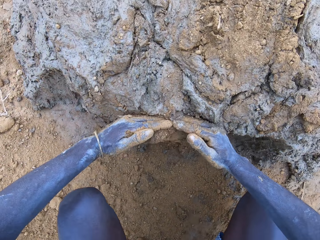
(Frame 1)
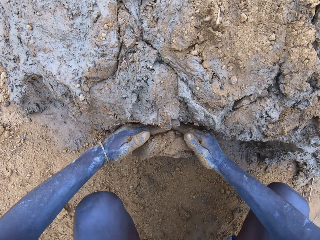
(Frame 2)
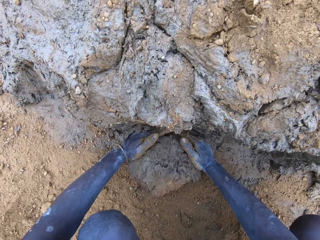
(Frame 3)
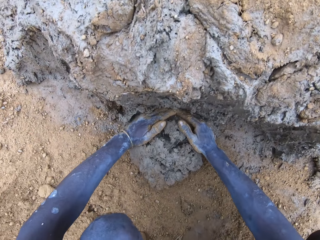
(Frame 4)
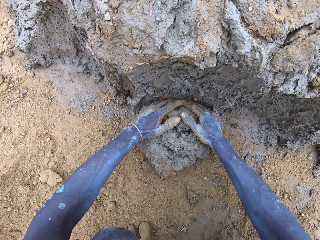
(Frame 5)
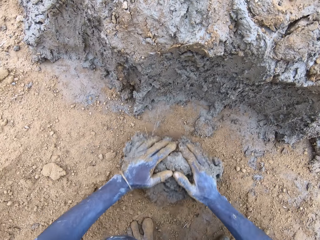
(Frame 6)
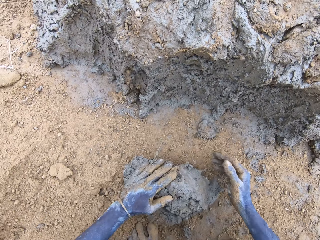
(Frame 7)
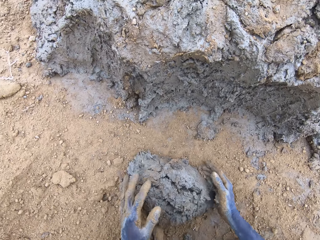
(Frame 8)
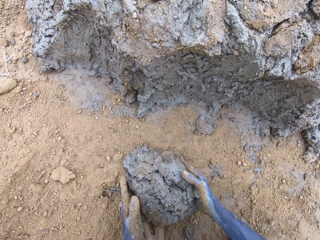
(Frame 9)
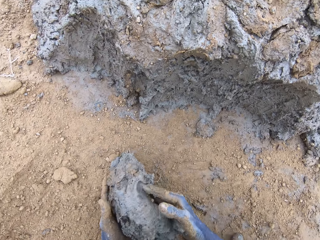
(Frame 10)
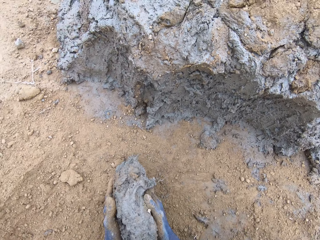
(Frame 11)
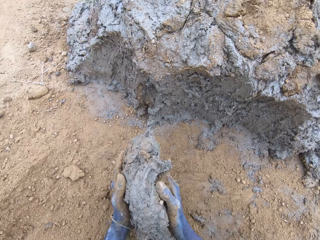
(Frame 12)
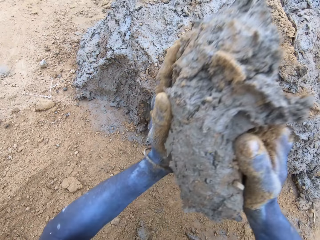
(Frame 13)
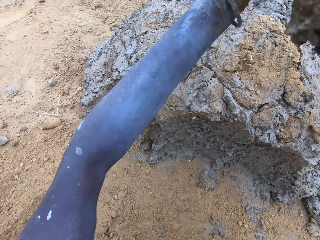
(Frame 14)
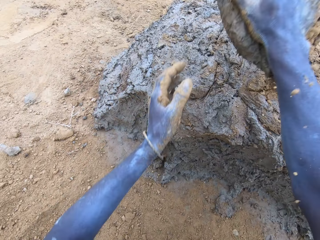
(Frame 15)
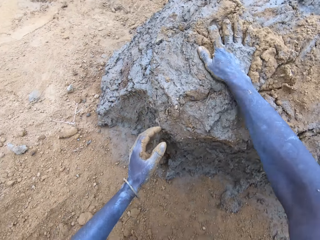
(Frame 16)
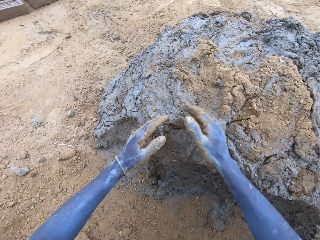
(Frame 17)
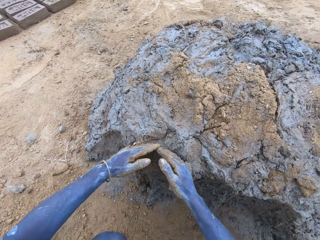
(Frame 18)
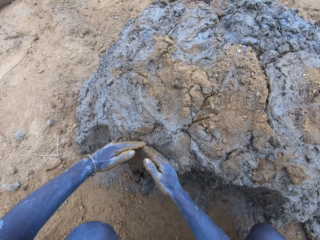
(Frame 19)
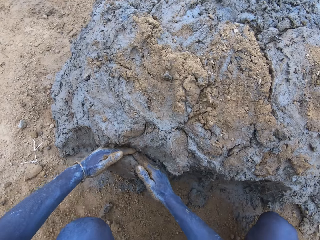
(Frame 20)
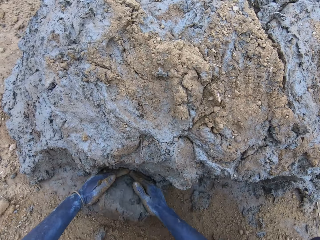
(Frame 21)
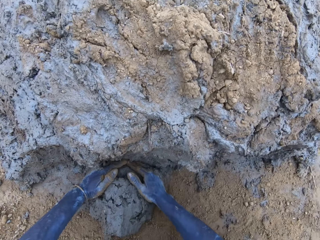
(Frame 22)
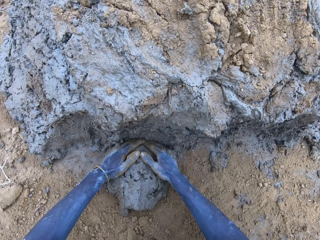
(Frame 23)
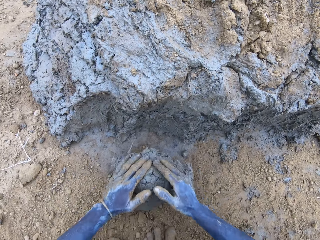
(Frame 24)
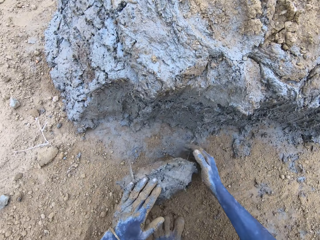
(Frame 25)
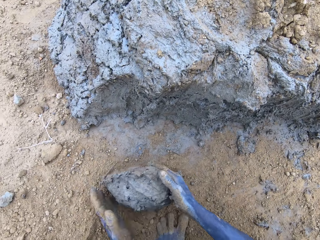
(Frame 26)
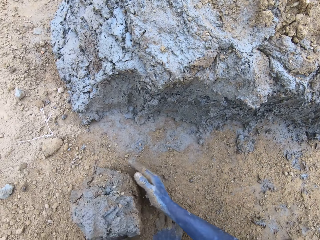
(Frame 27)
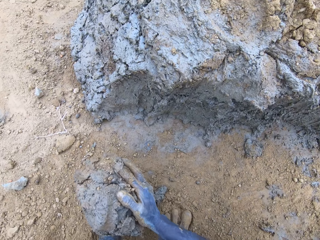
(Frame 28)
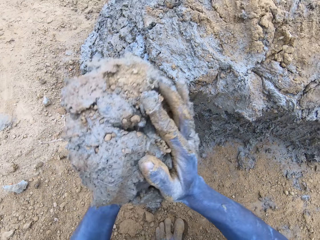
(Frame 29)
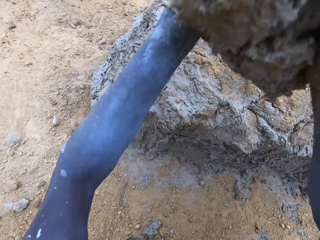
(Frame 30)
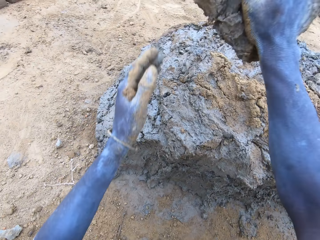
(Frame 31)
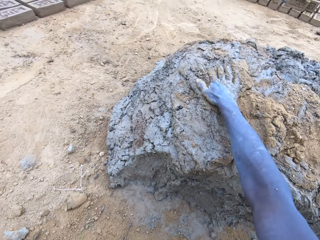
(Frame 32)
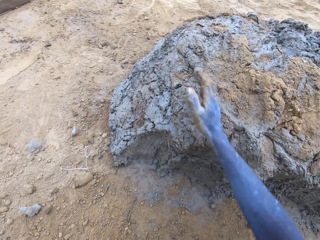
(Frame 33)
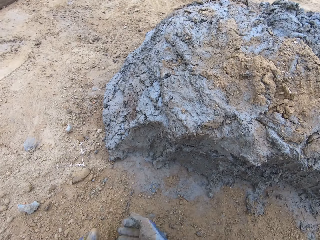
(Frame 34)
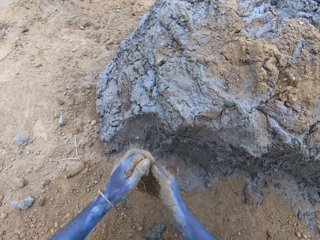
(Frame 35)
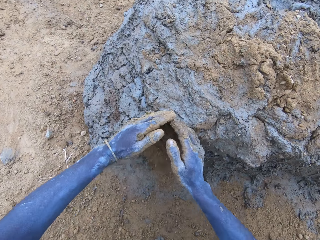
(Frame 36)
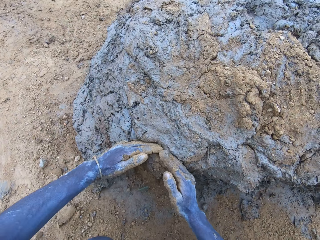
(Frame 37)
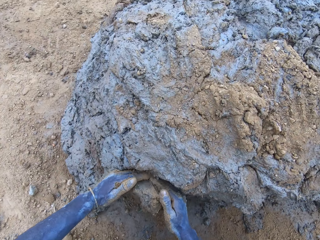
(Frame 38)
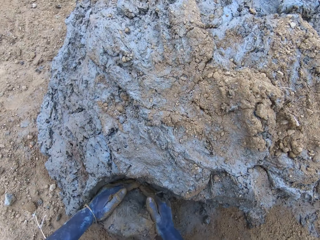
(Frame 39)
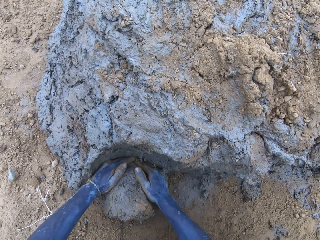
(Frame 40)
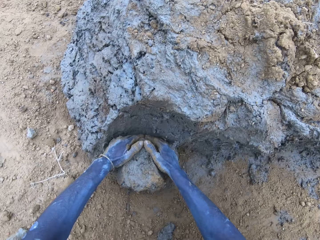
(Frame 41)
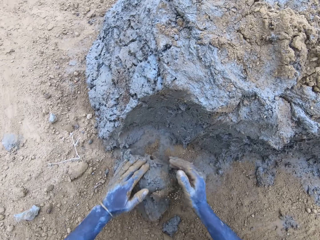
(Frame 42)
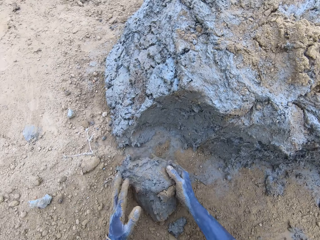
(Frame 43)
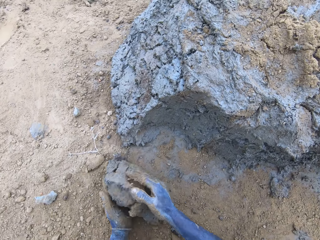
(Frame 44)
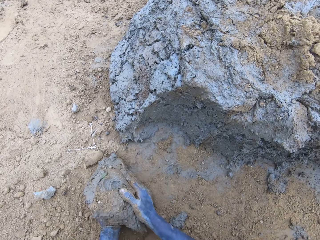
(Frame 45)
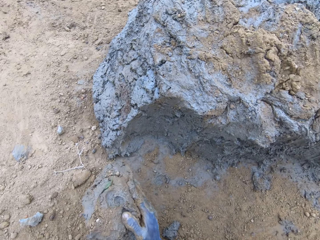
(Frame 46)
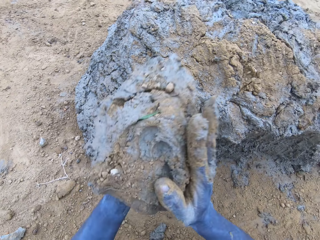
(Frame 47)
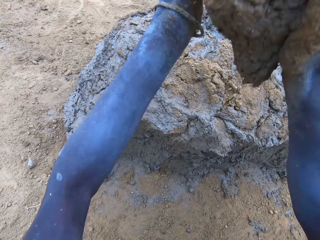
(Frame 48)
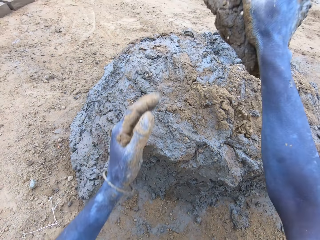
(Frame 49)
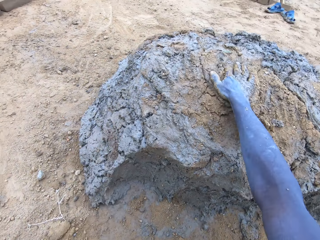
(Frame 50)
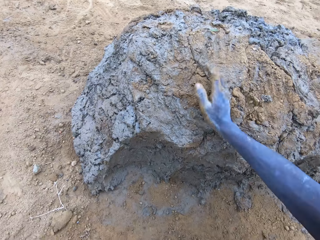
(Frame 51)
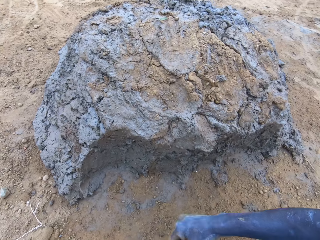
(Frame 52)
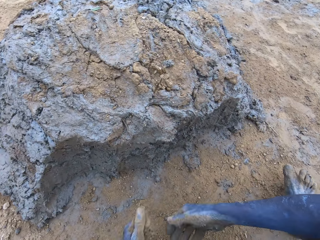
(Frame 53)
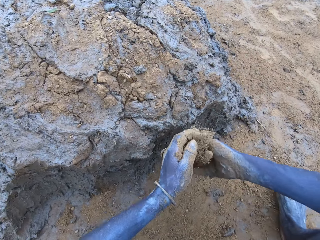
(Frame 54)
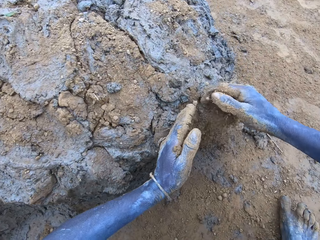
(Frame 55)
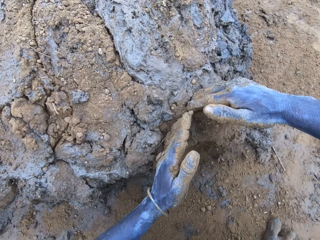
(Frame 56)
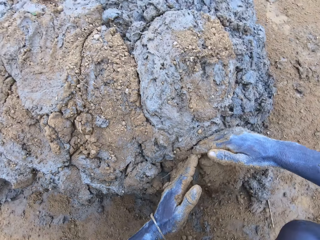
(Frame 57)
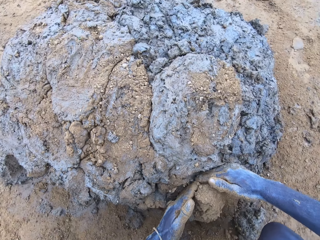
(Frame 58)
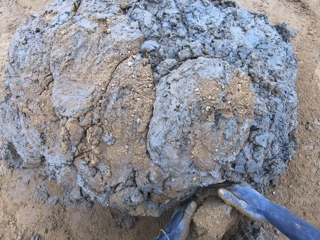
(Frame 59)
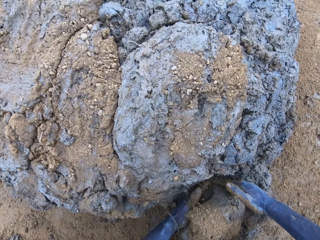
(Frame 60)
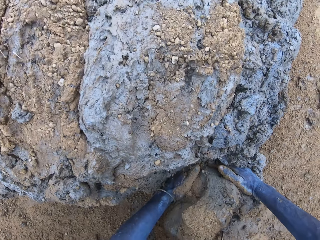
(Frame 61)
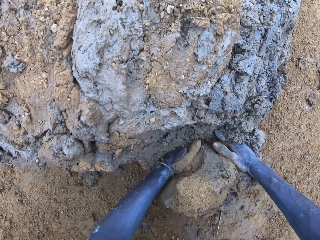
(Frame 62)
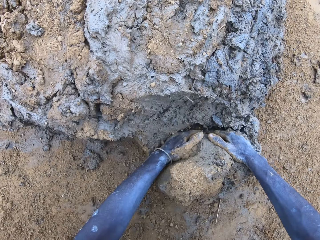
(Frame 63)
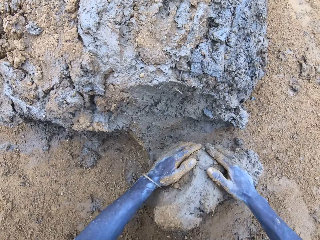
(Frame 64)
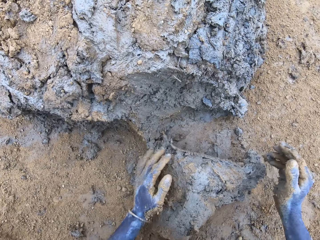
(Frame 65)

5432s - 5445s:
The camera wearer cuts the mud. They hold the mud. They drop the mud. They cut the mud. They hold the mud. They drop the mud. They cut the mud. They hold the mud. They drop the mud. They cut the mud.

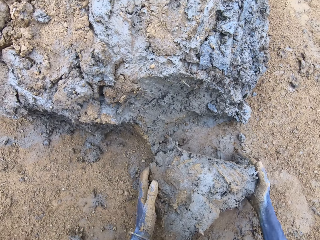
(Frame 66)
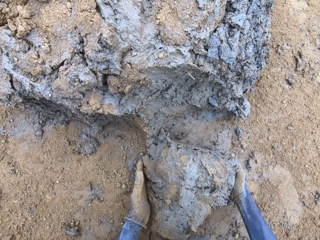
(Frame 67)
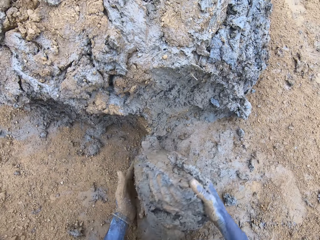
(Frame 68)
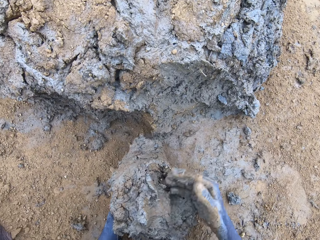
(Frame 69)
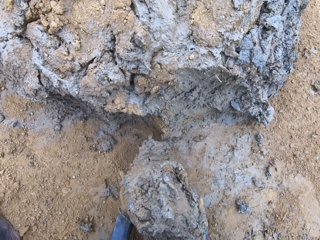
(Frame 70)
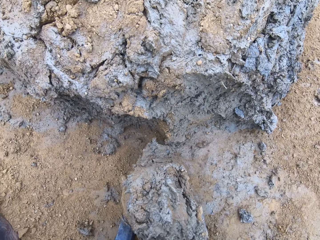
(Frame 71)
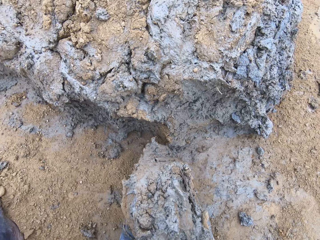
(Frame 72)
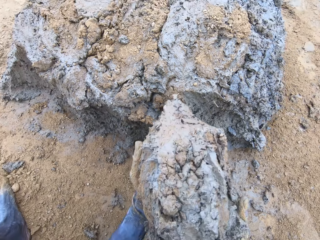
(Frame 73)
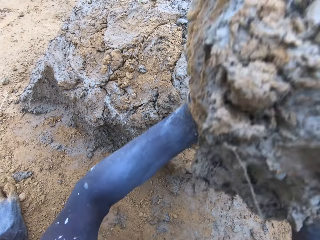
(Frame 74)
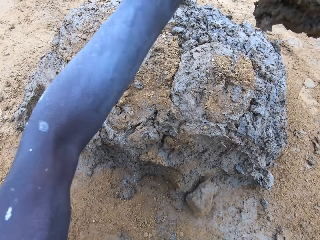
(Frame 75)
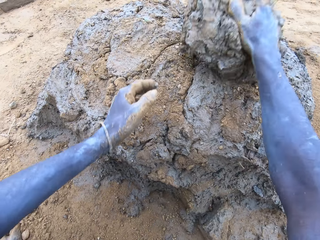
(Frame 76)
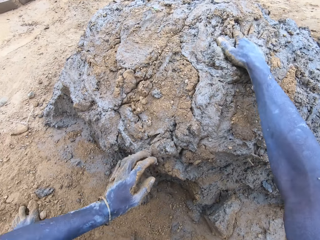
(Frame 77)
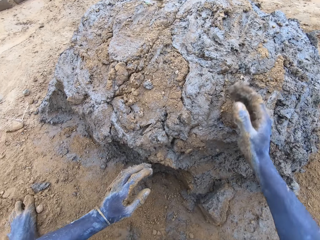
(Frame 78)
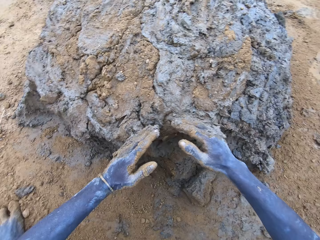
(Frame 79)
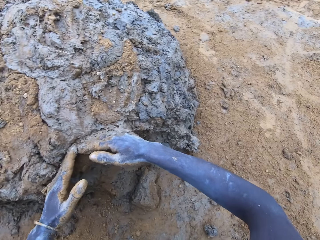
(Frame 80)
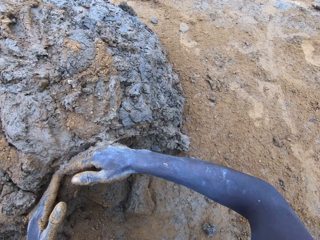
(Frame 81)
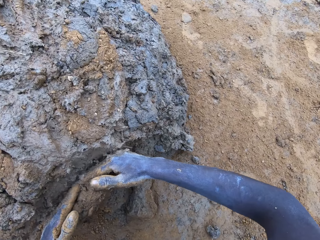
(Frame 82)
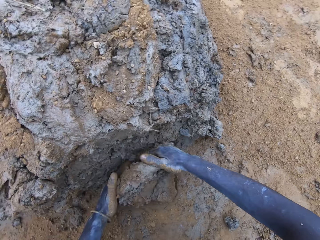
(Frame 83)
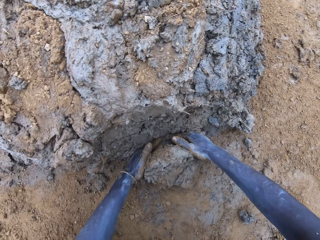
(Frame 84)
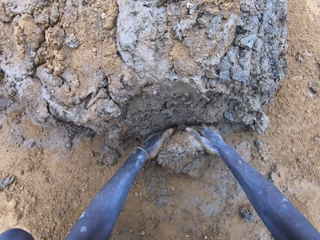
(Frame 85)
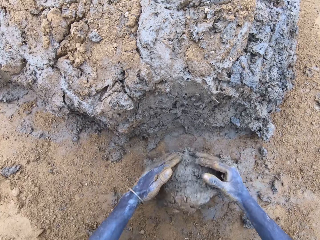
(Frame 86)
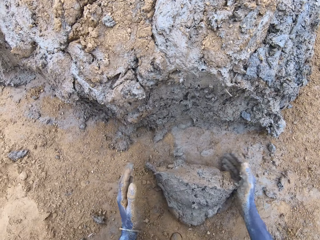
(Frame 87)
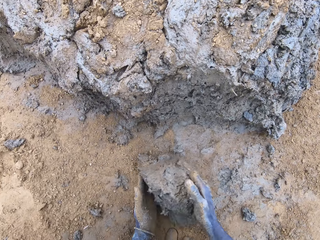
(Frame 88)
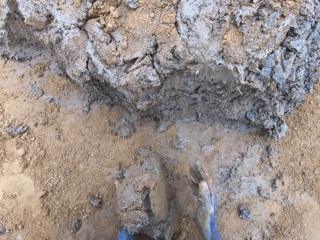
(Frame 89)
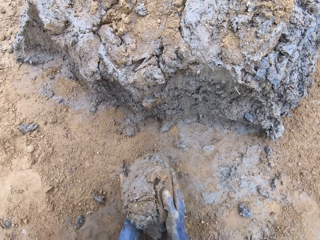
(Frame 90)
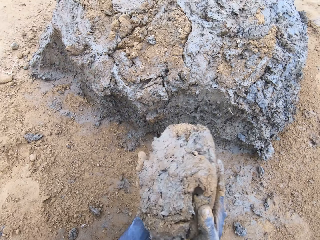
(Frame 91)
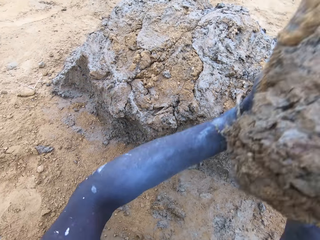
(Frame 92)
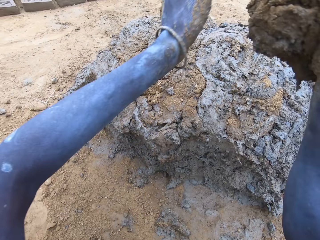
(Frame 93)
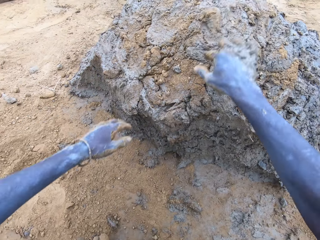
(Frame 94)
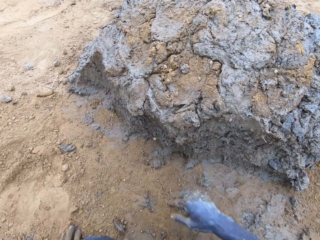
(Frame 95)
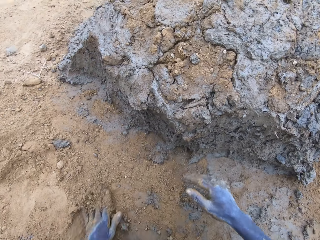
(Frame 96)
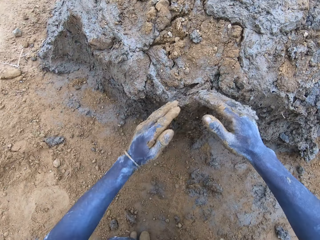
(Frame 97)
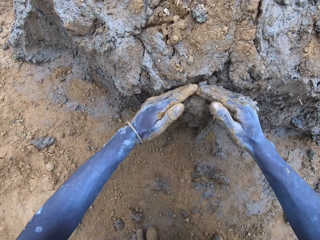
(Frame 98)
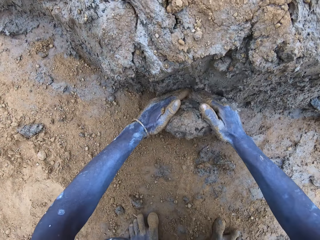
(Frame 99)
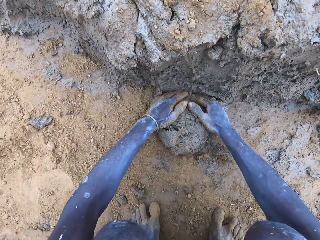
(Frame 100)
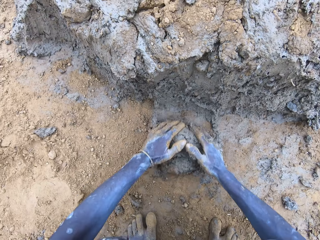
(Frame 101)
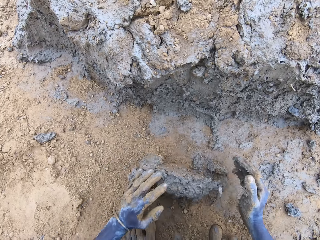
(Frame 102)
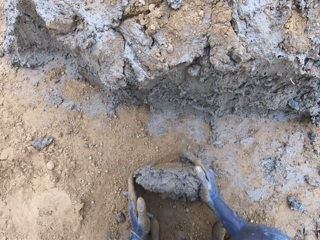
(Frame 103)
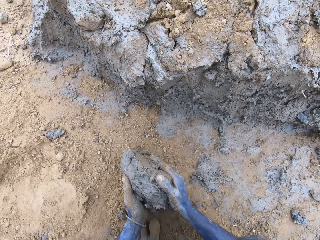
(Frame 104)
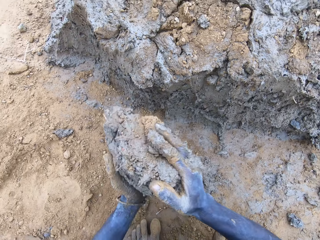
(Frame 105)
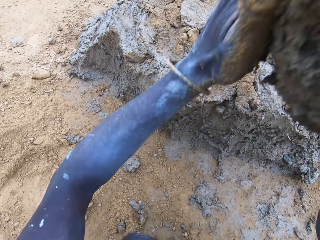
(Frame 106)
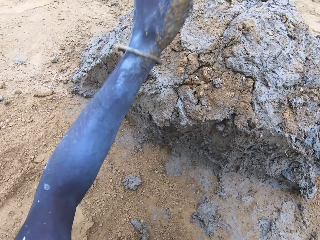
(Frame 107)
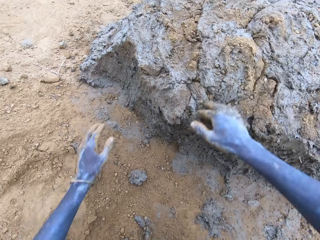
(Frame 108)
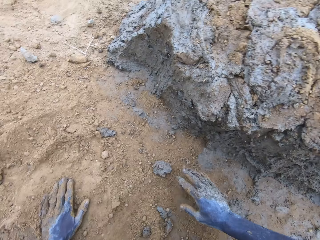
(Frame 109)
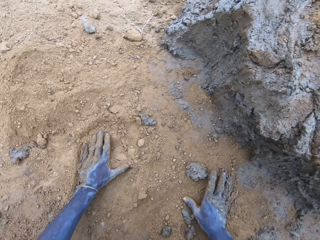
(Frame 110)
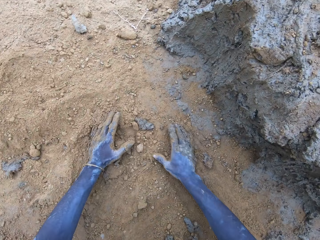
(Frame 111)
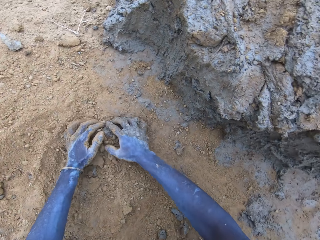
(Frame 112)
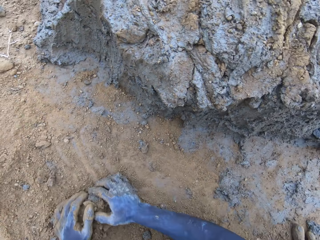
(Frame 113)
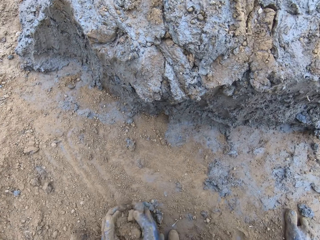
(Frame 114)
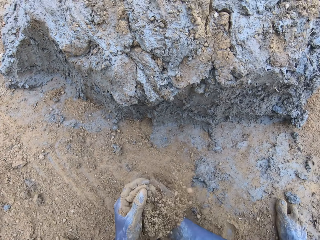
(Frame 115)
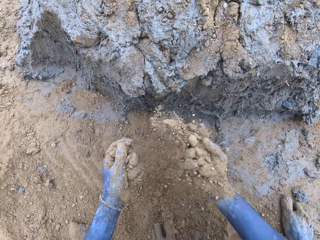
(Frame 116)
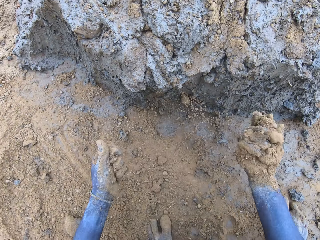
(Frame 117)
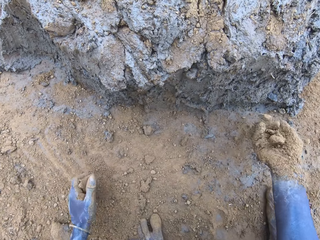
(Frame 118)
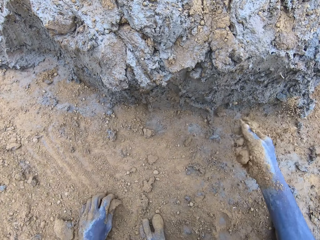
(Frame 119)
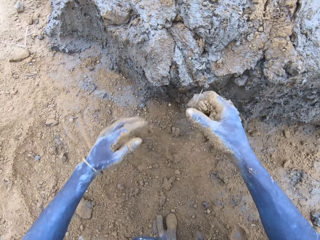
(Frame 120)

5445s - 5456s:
The camera wearer holds the mud. They drop the mud. They cut the mud. They hold the mud. They drop the mud. They cut the mud. They hold the mud. They drop the mud. They spread the soil.
